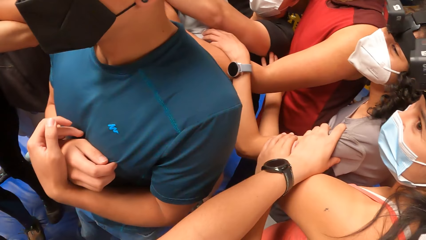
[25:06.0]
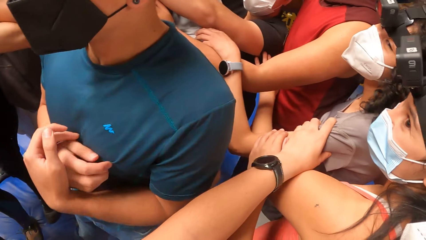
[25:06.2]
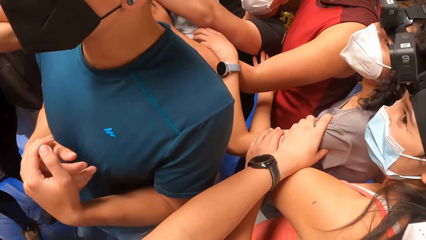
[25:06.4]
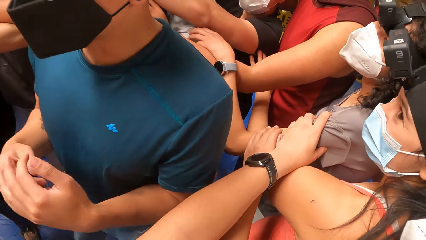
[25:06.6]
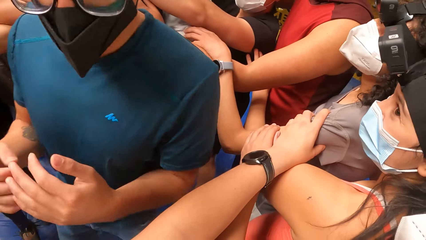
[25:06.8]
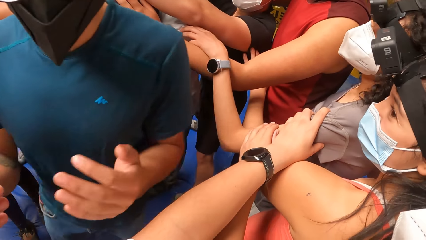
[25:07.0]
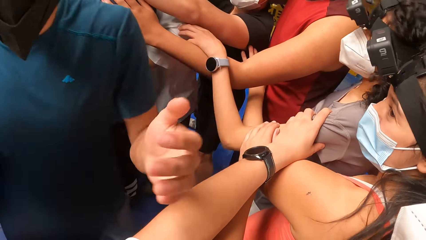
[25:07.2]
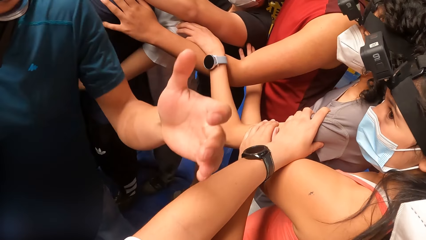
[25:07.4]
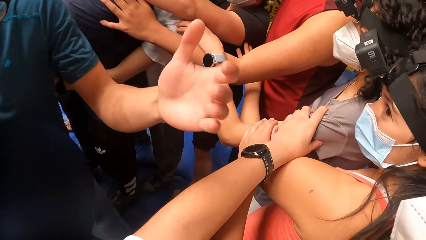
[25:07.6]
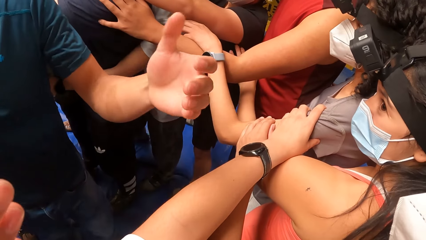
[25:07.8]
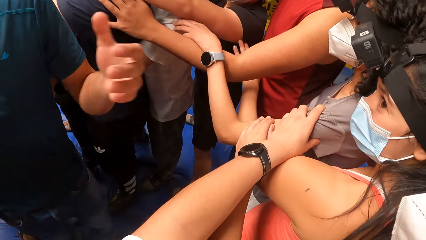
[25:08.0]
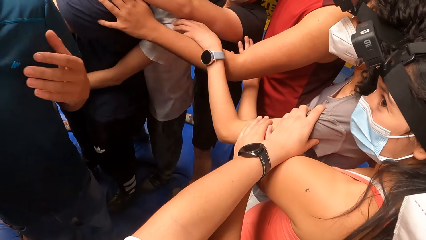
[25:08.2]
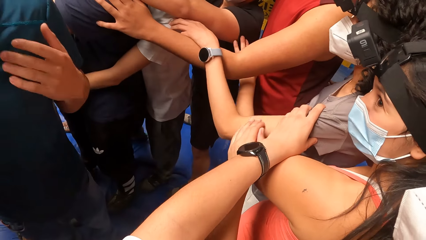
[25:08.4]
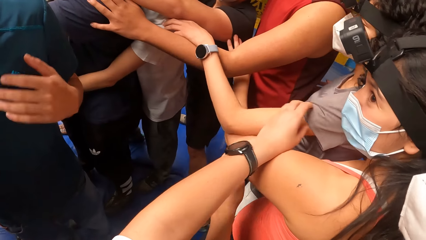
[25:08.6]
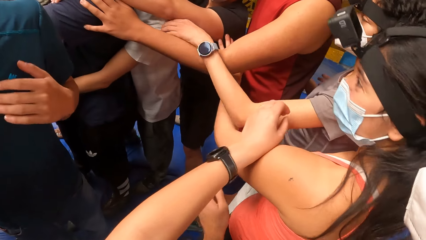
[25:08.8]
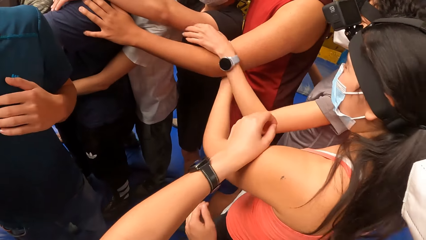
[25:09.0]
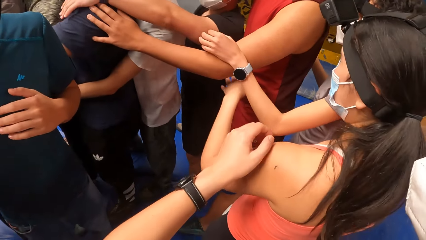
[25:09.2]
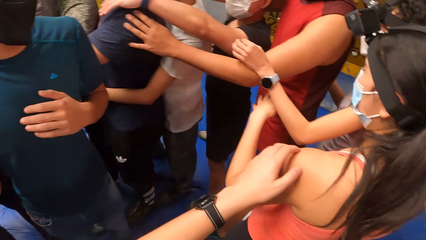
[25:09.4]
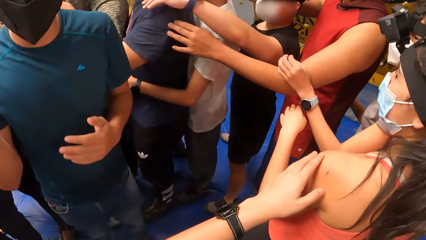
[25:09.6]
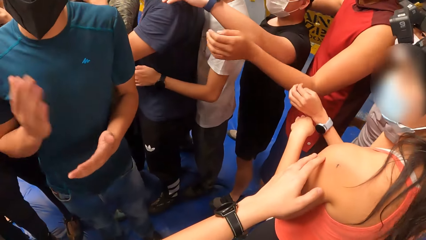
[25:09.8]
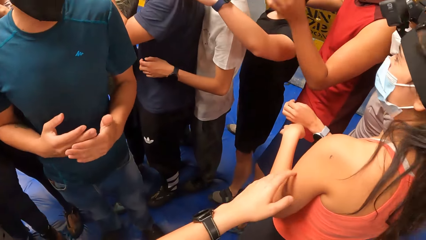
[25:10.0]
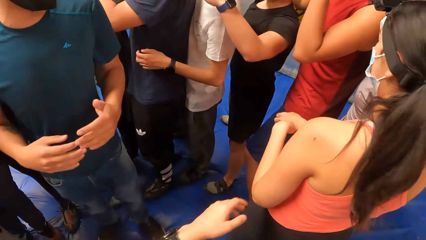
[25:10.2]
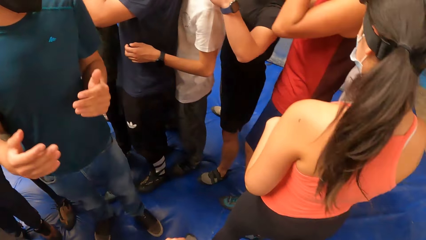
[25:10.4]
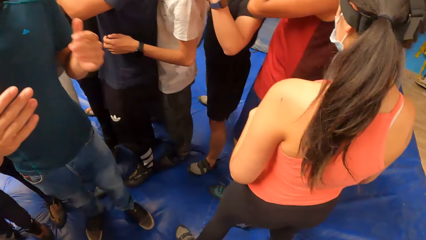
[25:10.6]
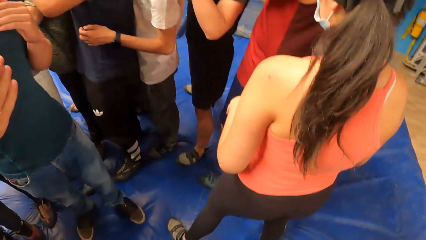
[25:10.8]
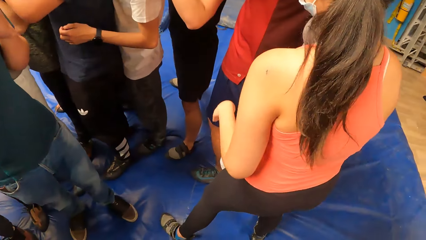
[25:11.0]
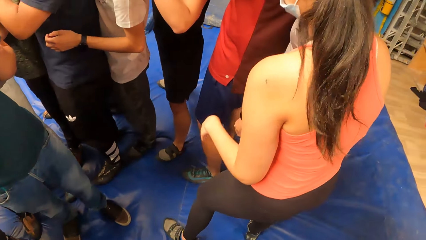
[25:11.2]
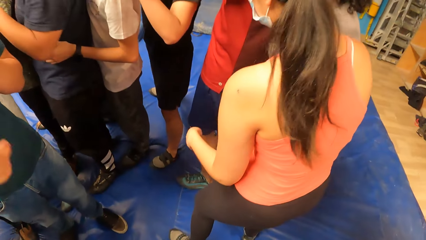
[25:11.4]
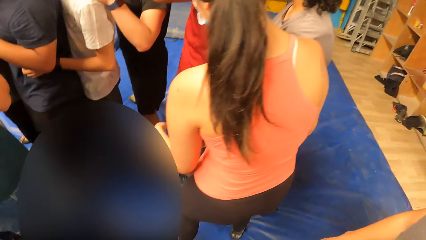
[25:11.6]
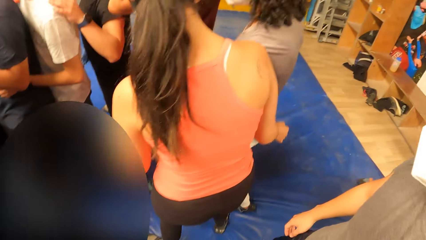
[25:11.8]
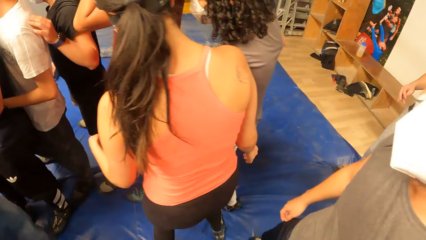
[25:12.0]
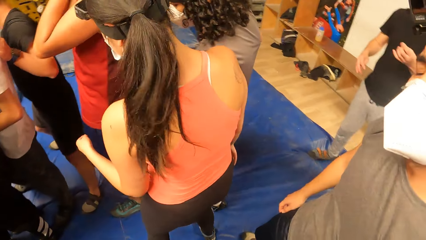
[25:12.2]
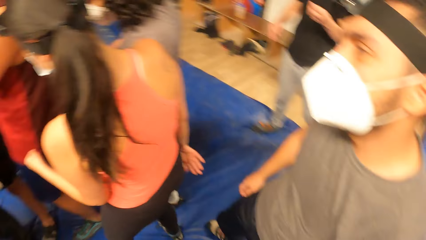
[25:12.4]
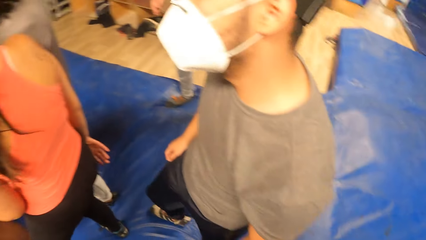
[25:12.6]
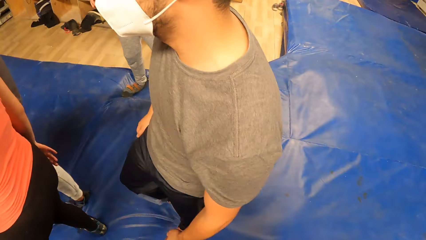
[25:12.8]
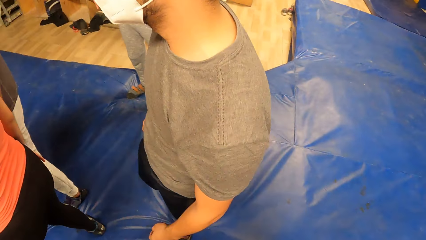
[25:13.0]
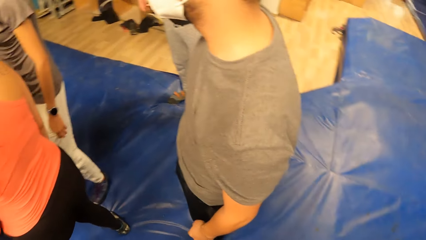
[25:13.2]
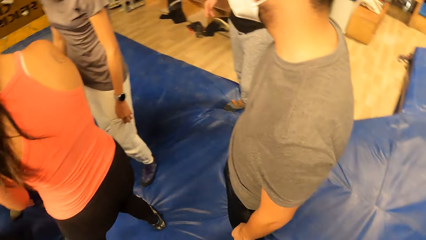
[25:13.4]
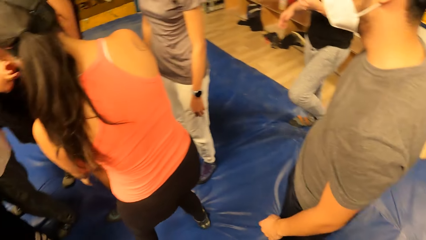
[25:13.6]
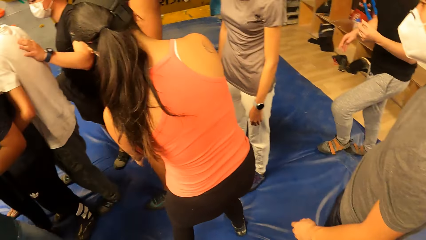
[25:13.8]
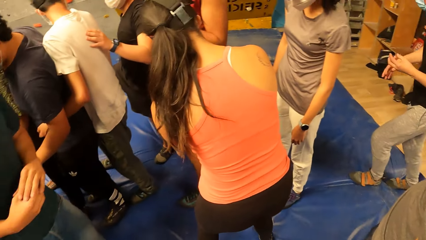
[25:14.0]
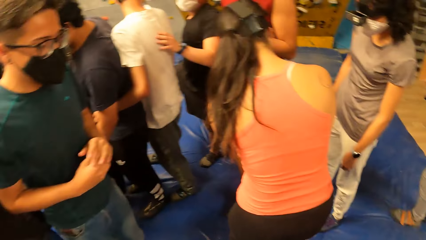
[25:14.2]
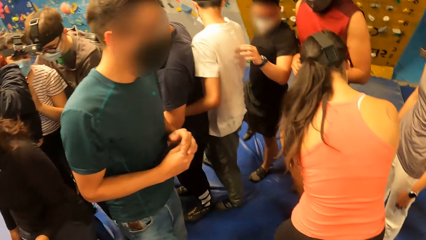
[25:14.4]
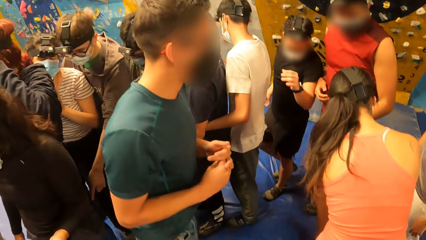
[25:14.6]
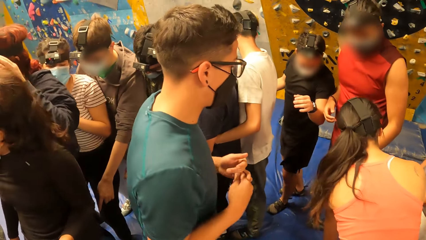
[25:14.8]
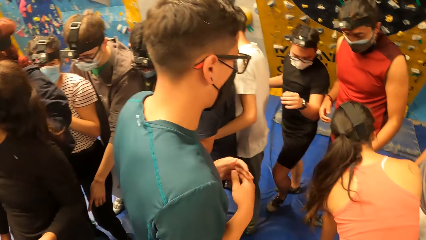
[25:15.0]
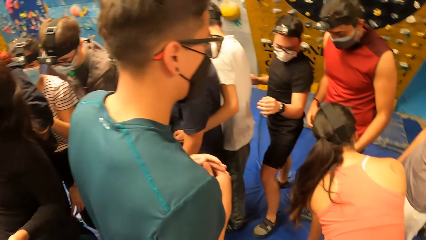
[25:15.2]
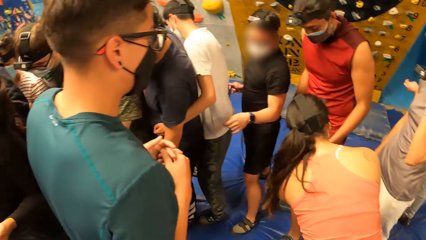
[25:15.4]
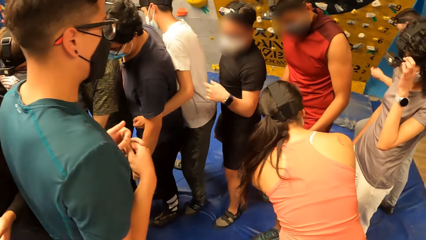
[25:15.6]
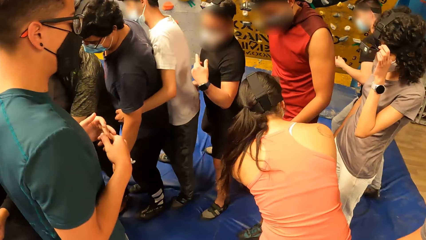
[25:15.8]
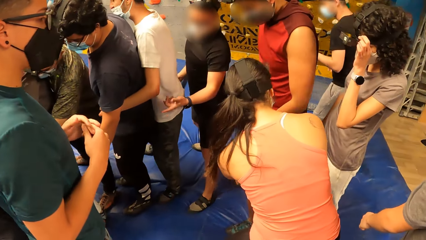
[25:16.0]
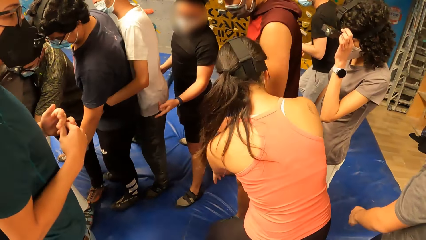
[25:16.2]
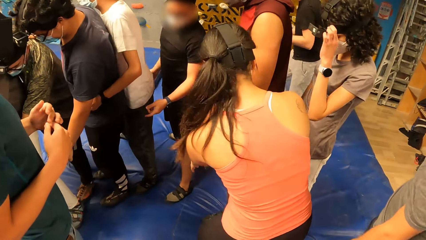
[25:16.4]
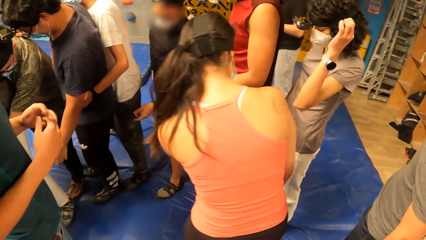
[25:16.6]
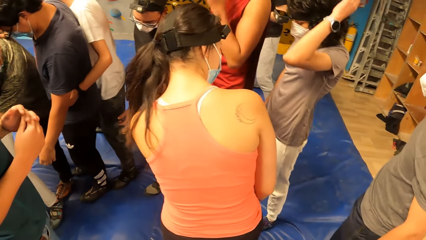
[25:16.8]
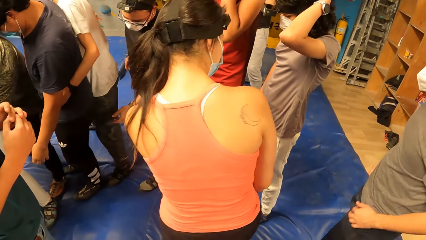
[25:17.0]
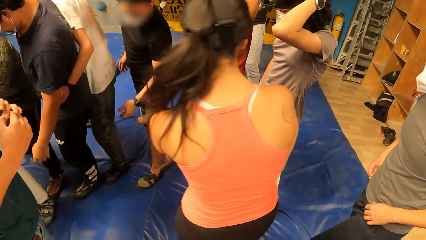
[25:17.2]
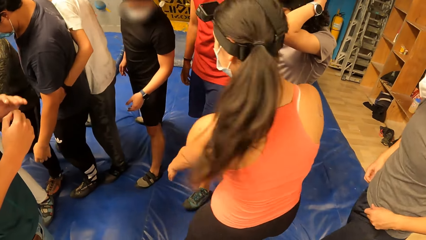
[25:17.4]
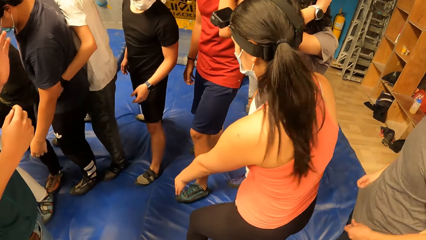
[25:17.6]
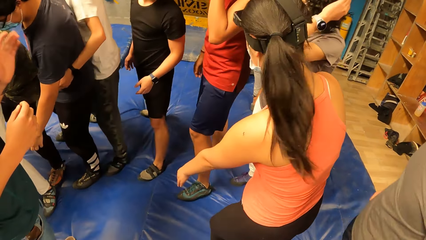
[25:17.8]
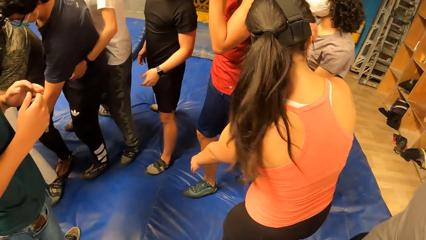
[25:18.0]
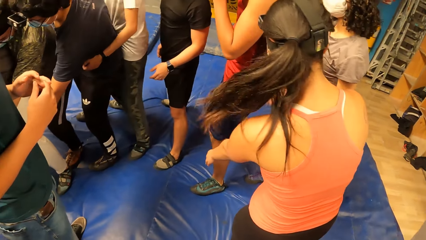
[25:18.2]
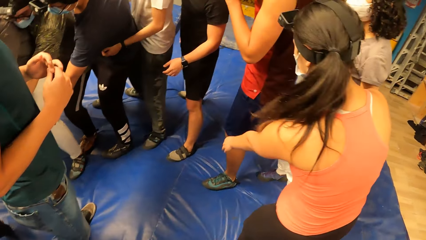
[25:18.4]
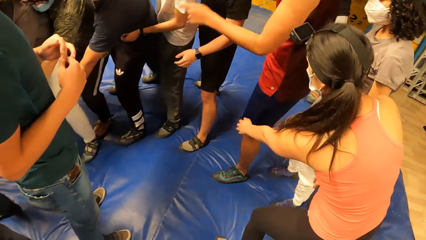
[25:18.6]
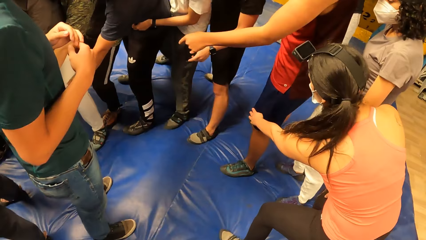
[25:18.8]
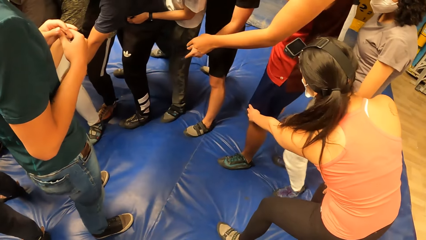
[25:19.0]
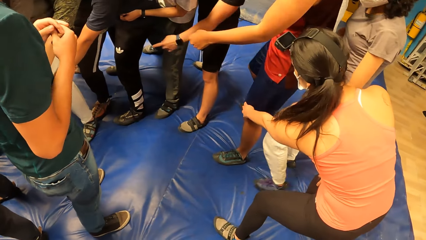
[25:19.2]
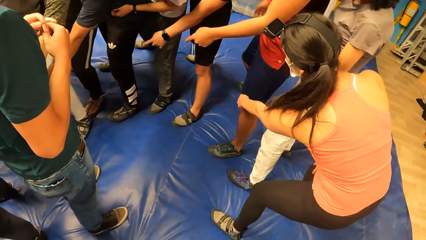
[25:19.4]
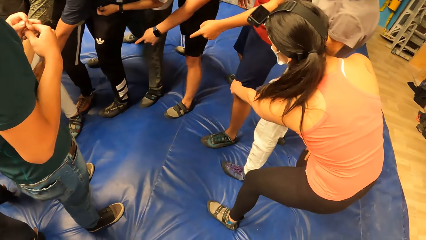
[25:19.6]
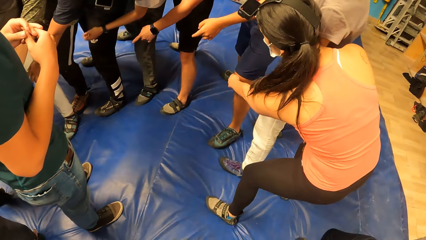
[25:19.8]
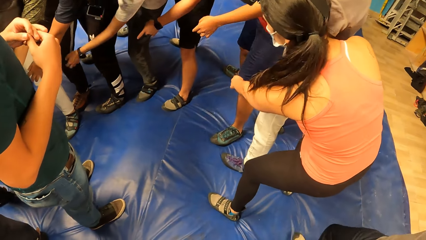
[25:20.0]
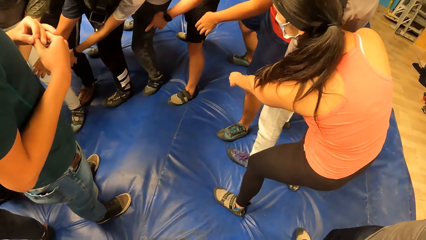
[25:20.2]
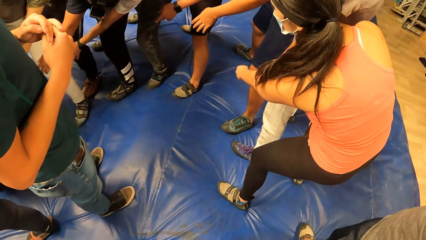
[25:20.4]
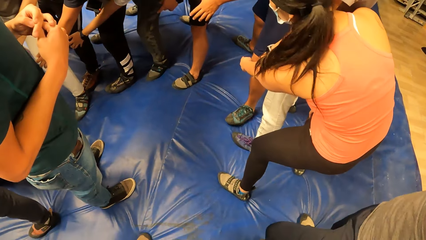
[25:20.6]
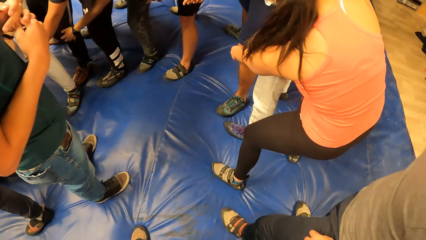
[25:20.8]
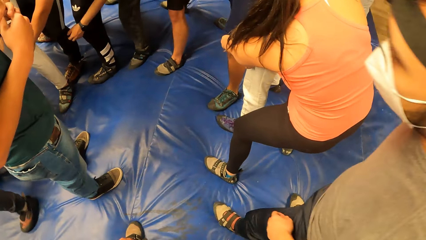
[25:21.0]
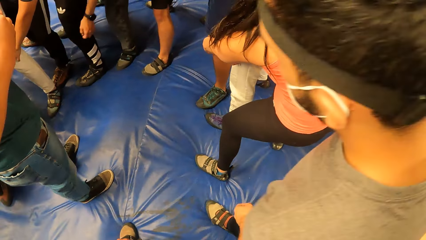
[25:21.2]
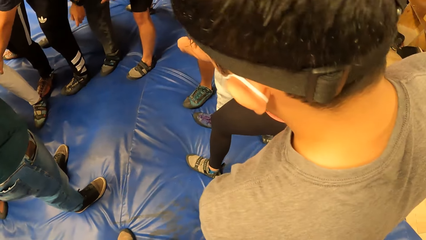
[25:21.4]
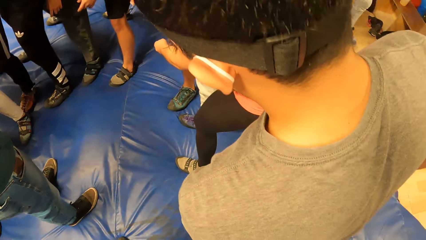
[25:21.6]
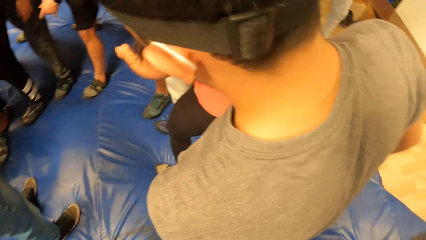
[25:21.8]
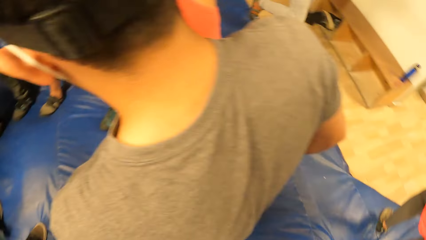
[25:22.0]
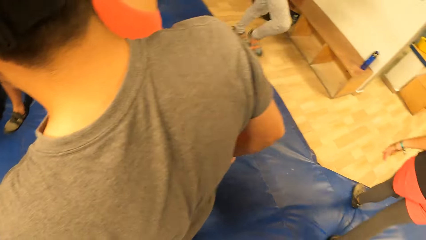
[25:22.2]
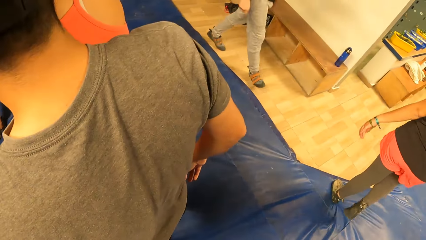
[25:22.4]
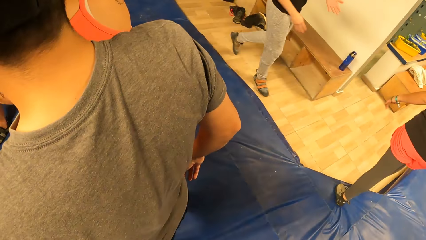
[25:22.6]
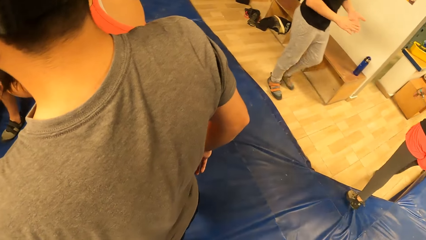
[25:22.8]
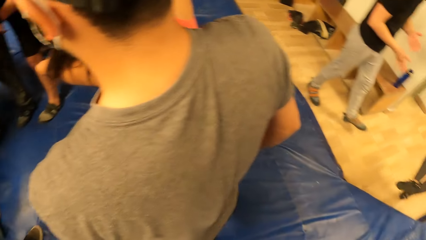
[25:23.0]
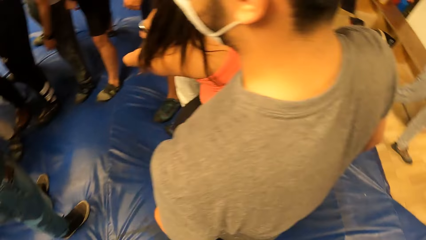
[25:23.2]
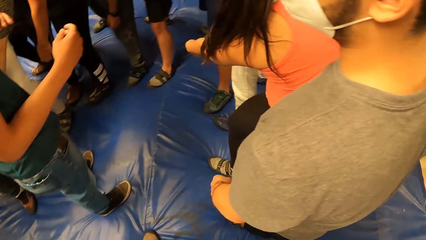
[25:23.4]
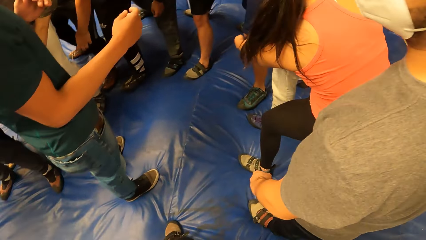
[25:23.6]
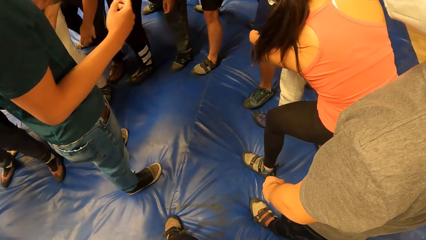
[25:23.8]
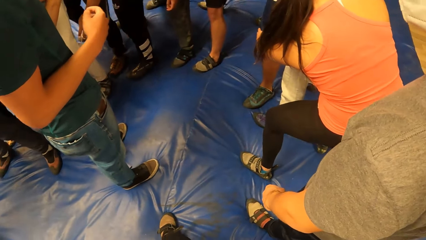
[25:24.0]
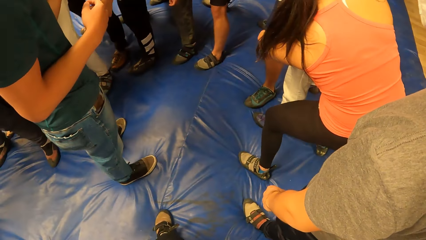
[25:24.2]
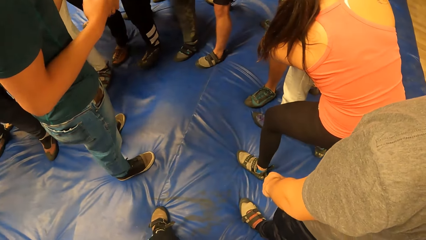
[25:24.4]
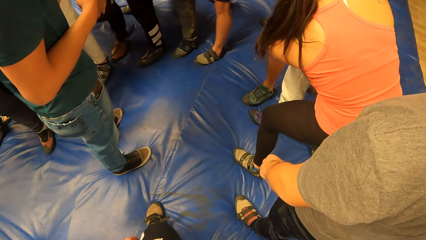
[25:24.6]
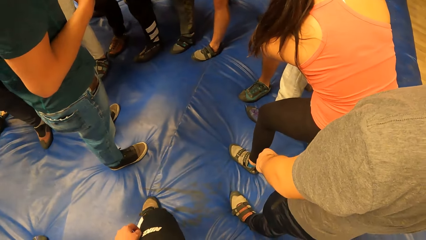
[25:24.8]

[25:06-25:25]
The camera wearer removes his left hand from the woman's shoulder. He touches another woman with his left hand. He moves back. He looks around.
